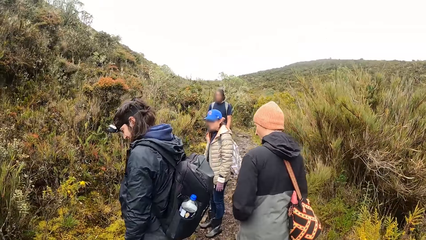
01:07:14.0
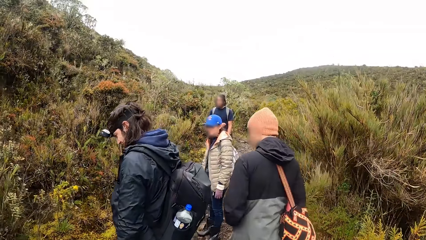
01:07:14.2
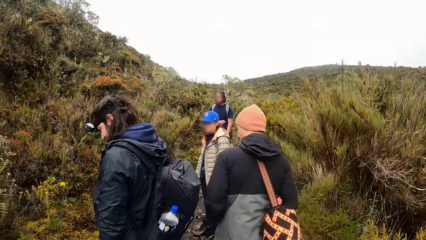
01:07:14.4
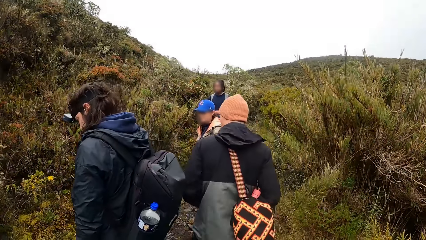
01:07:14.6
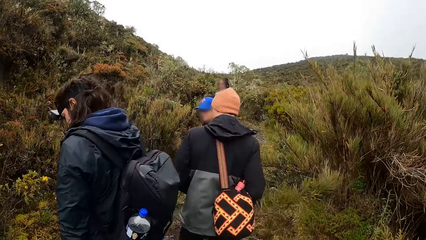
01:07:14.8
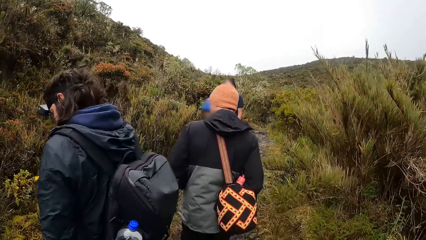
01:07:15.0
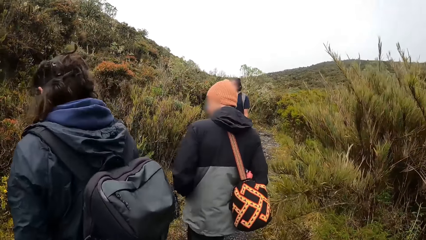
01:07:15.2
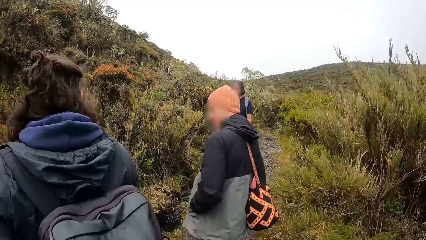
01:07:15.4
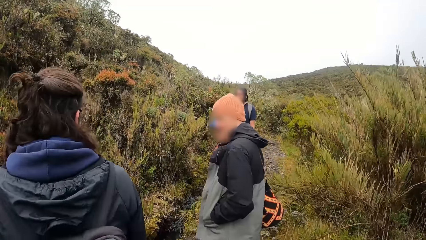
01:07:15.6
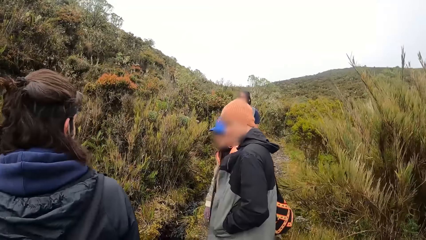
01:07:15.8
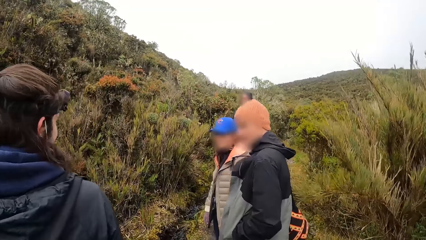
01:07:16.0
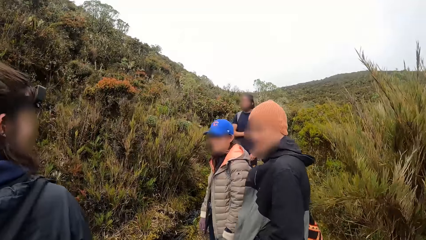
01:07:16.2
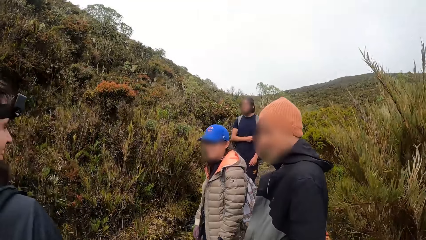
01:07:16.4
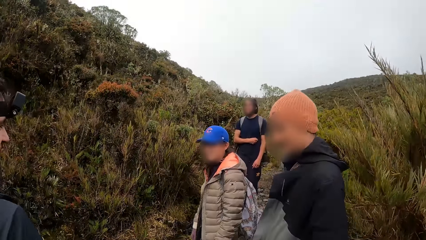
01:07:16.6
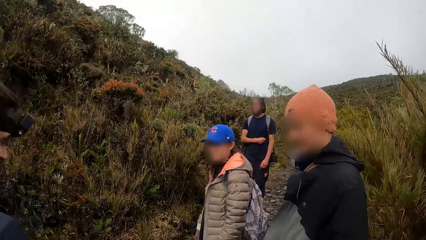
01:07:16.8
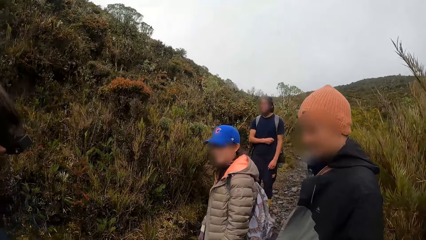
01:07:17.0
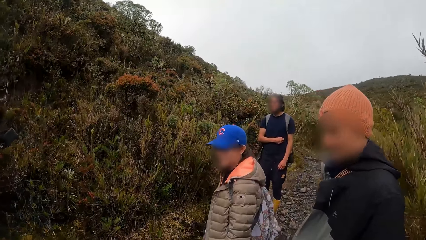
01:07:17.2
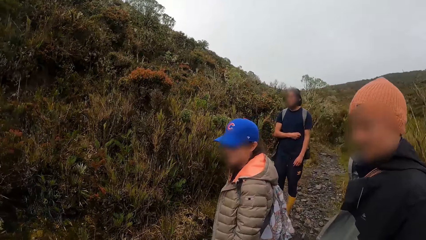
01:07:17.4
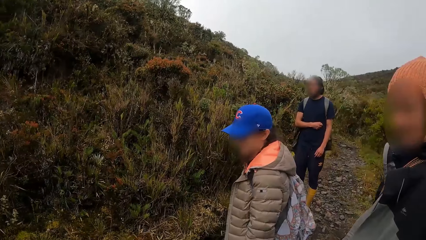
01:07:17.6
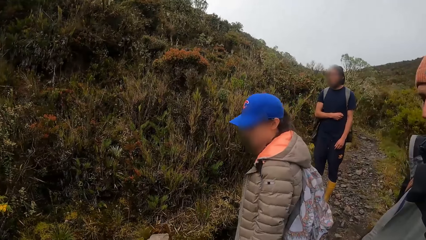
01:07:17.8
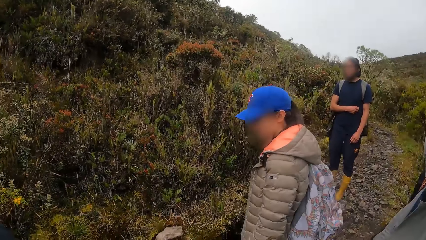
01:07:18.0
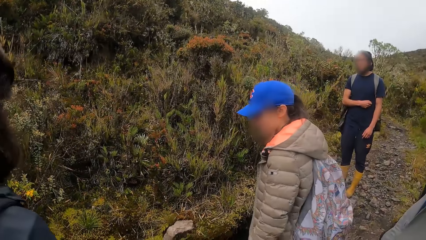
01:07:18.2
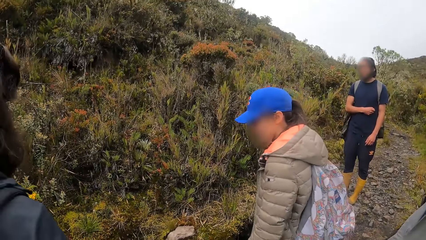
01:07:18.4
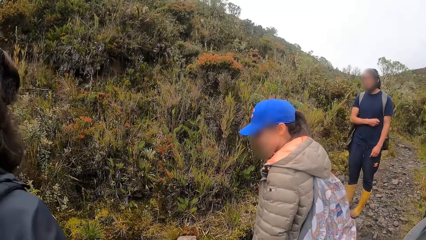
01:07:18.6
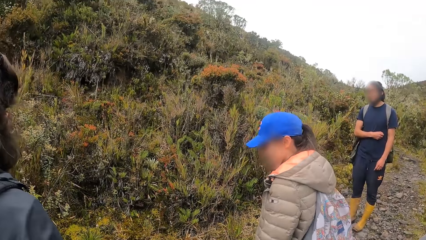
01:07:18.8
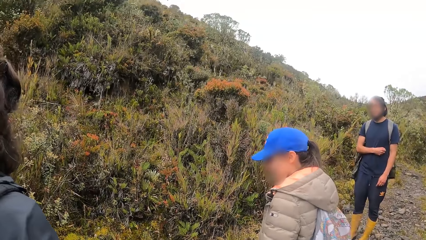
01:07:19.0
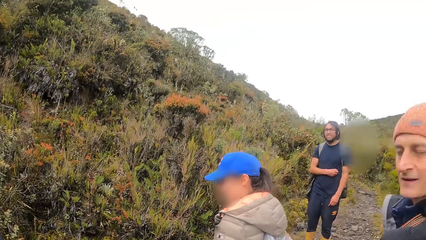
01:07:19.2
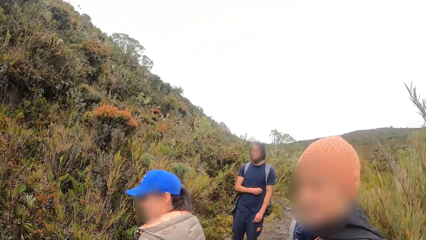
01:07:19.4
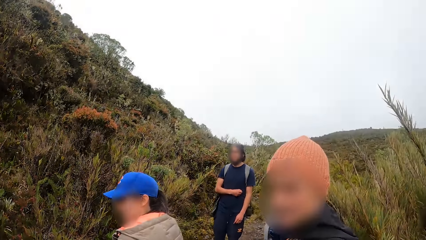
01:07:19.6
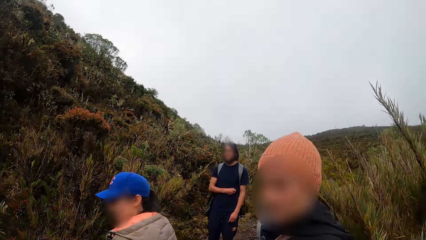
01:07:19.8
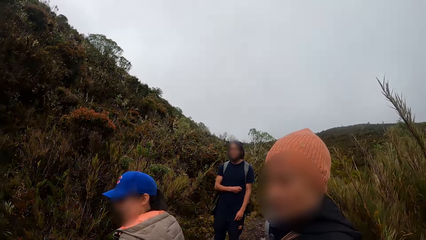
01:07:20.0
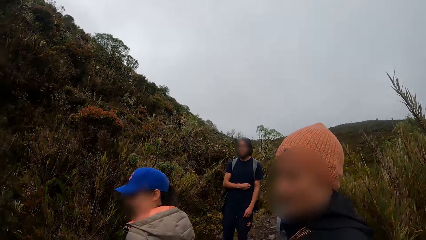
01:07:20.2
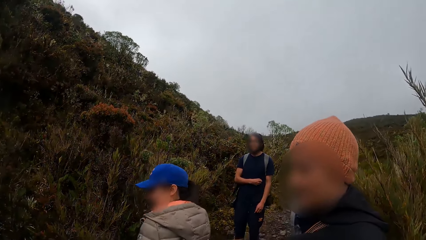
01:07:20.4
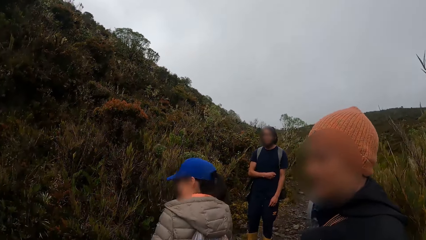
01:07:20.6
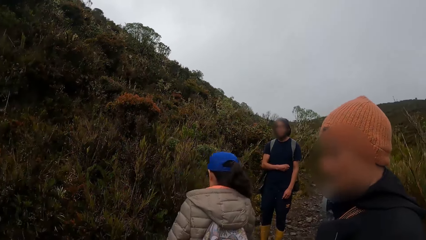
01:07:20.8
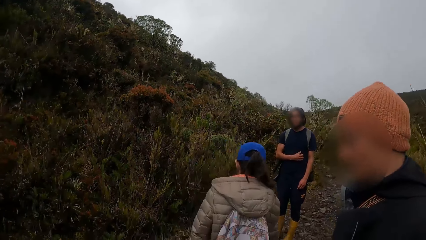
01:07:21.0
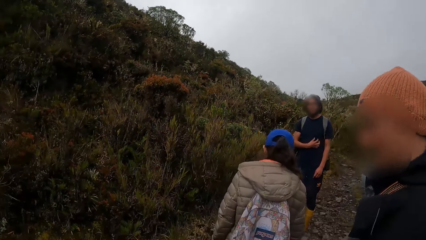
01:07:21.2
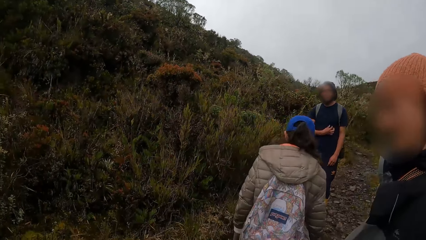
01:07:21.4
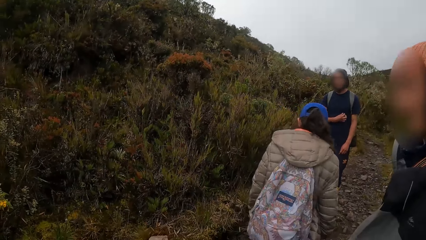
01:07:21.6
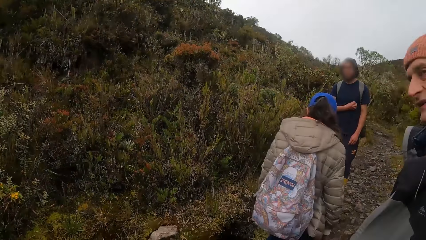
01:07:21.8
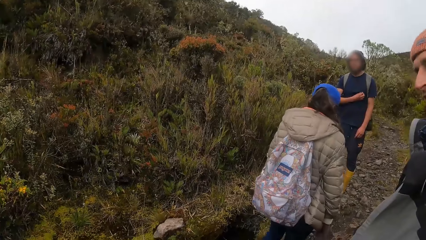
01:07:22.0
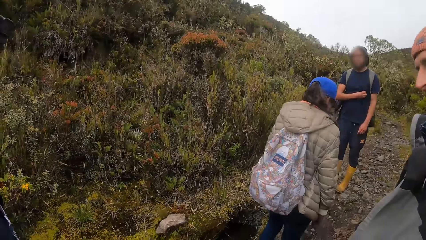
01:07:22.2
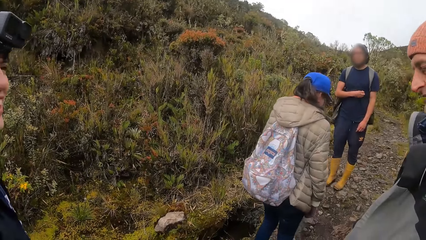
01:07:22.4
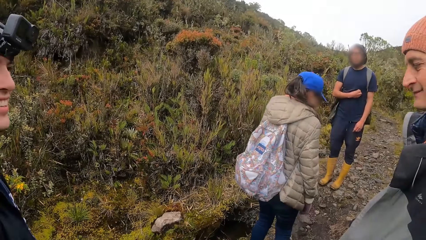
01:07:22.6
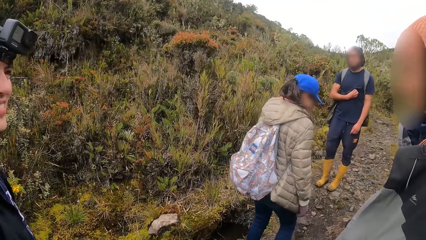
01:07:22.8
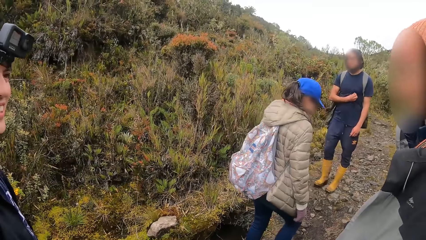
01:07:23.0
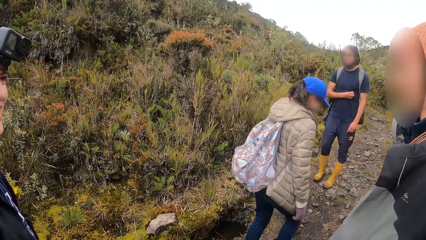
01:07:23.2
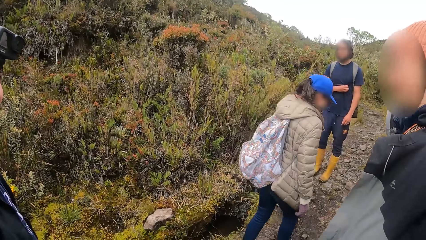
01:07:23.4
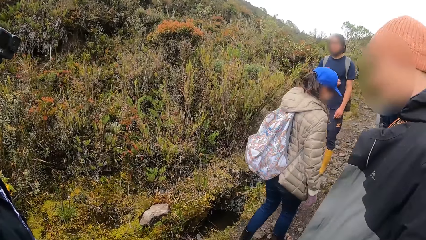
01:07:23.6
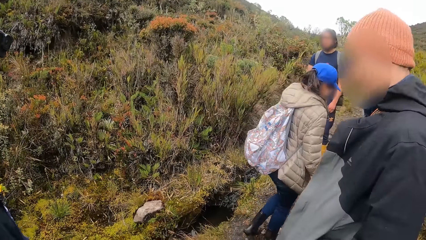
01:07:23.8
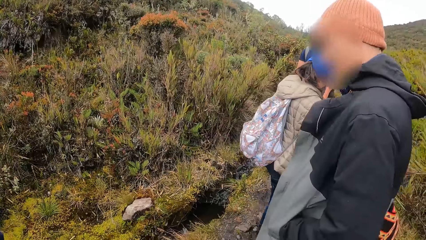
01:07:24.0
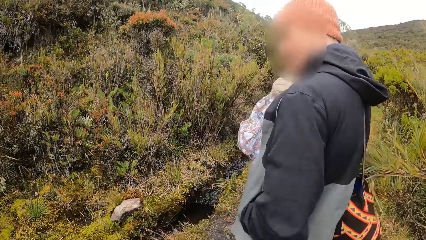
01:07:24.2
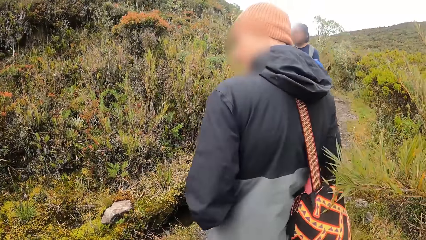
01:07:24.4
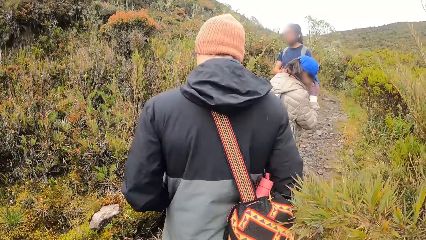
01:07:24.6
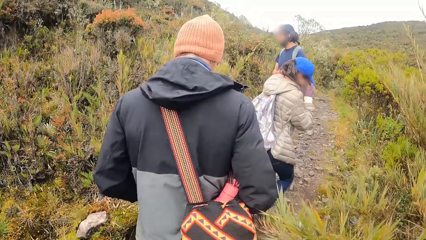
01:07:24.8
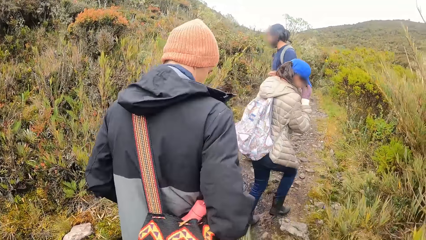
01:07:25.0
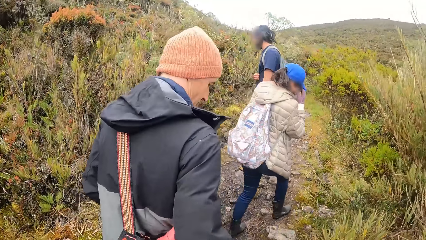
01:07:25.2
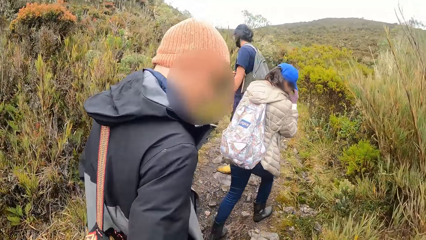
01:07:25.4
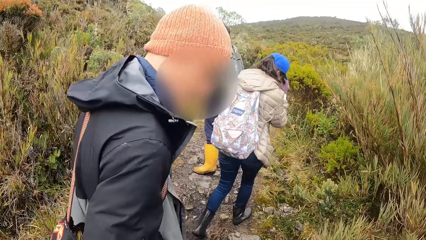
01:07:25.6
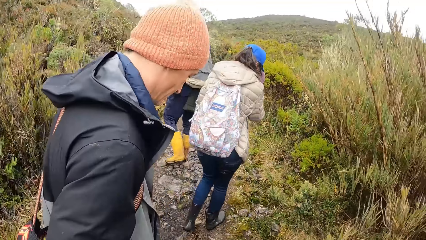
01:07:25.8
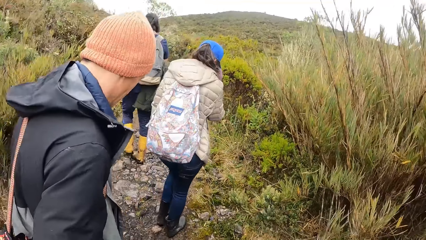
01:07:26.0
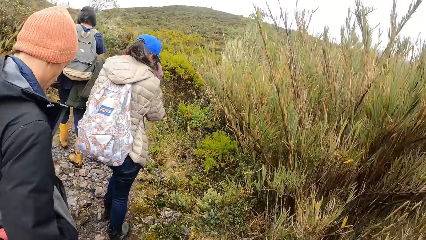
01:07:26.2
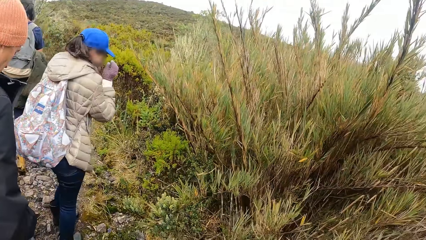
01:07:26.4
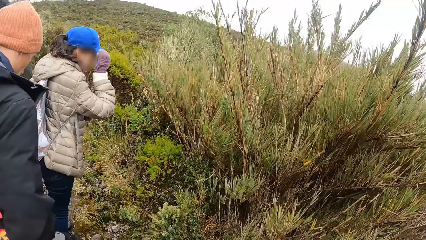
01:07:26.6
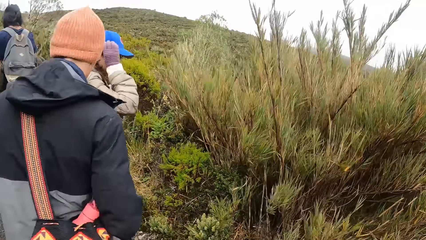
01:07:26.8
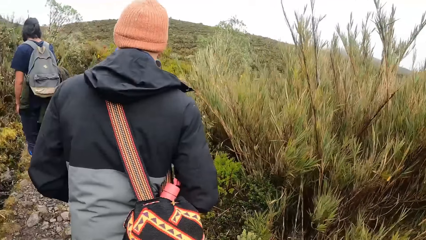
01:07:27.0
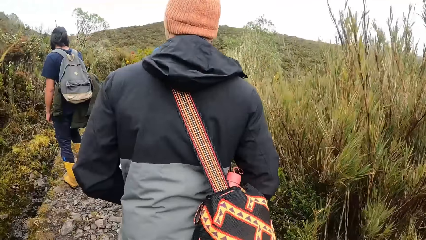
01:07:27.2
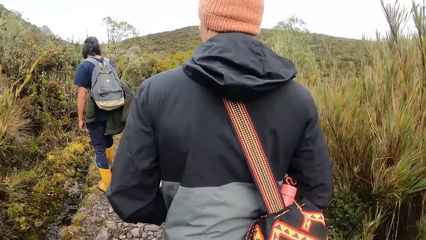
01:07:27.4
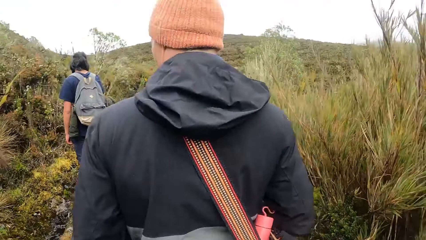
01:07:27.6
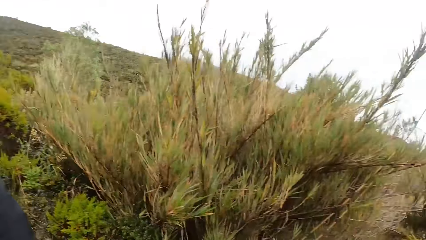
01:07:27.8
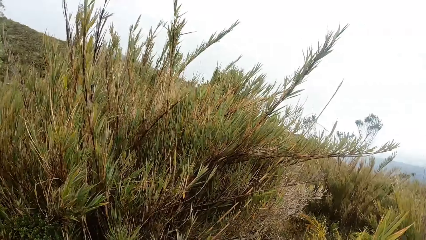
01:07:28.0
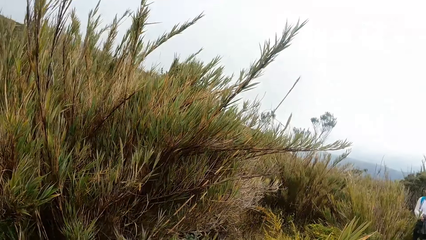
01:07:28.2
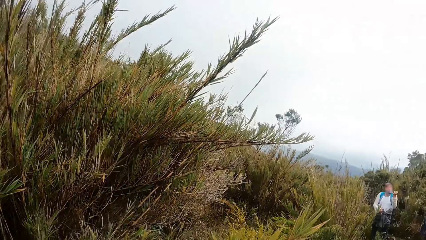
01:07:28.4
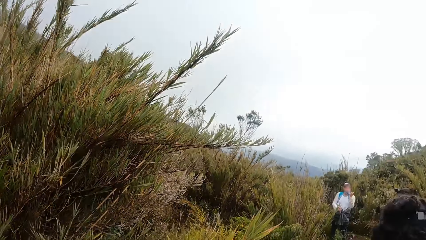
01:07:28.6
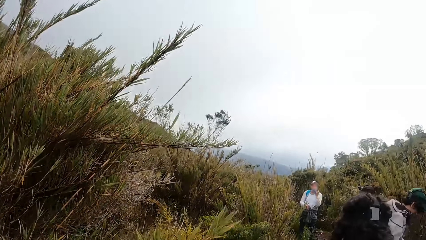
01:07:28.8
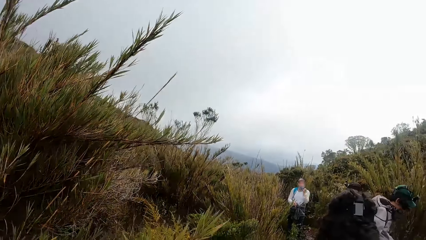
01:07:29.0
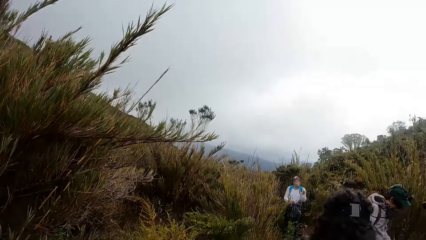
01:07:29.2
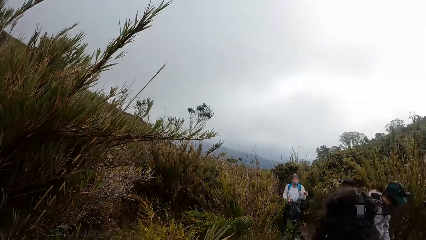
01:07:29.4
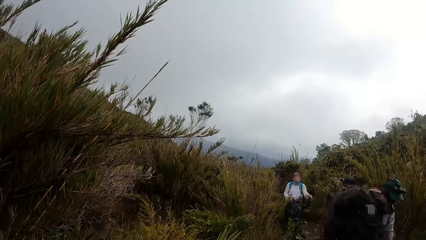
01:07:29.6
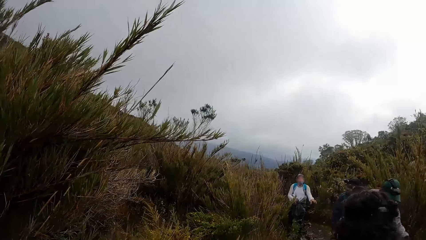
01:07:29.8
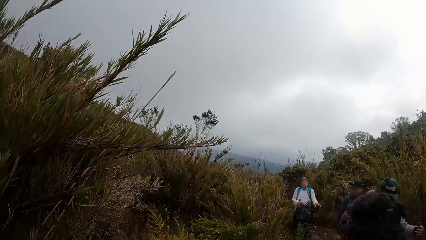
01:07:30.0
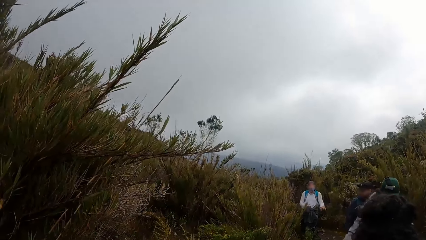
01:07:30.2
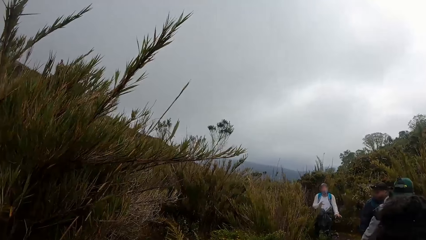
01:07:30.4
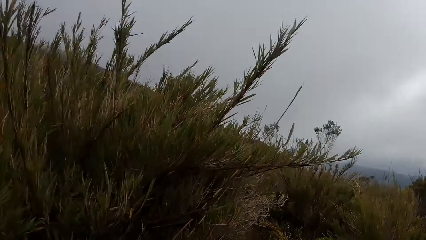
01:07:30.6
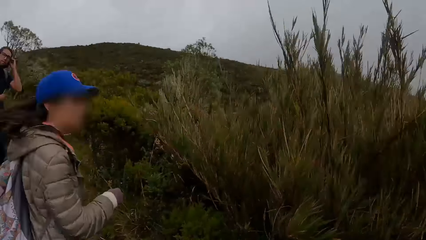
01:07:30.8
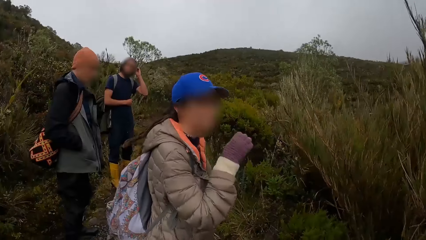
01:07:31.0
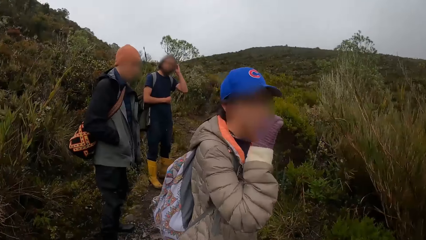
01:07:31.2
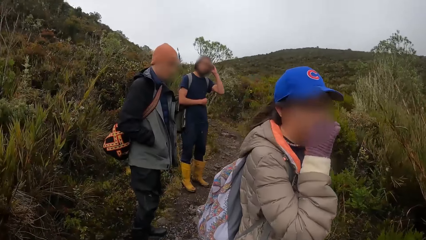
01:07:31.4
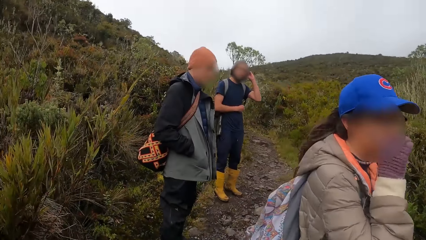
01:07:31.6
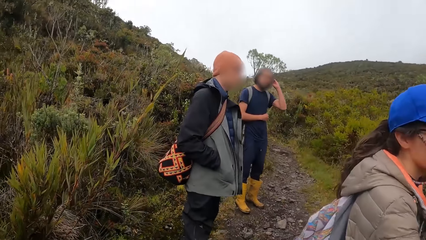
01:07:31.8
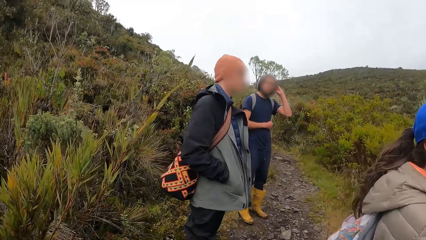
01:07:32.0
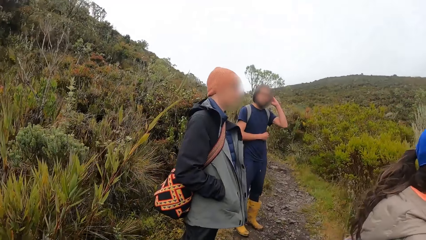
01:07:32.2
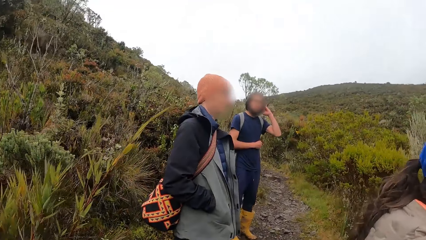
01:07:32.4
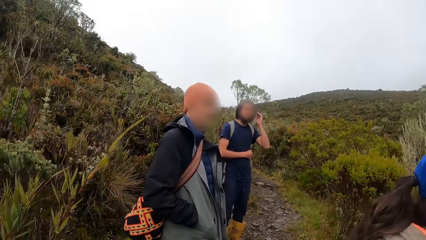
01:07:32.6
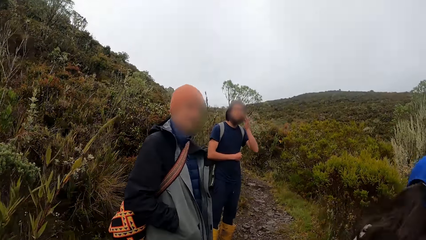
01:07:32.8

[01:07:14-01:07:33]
The camera wearer walks around. They look around. They walk around. They look around.
